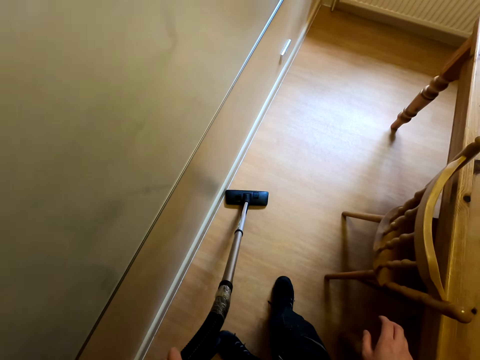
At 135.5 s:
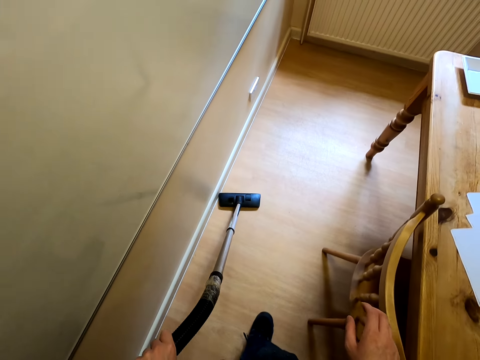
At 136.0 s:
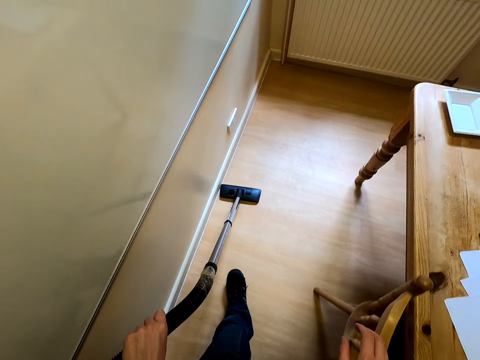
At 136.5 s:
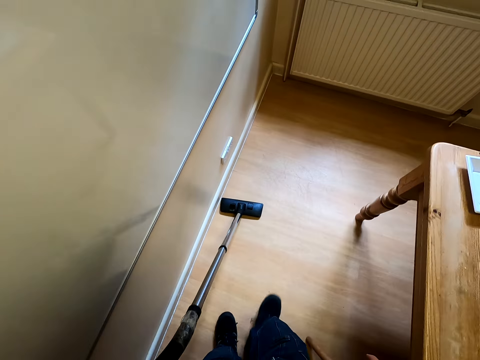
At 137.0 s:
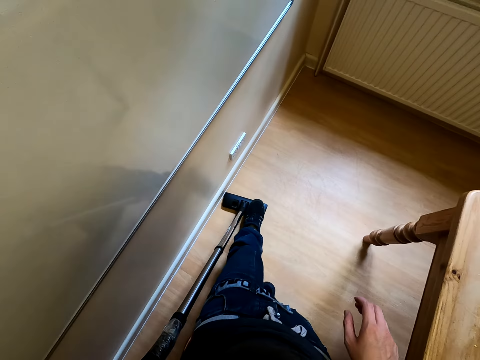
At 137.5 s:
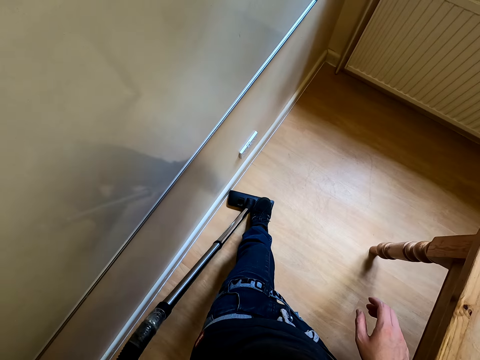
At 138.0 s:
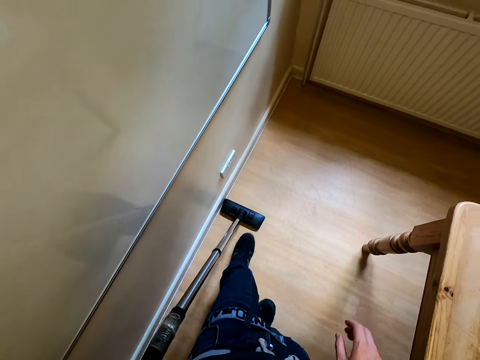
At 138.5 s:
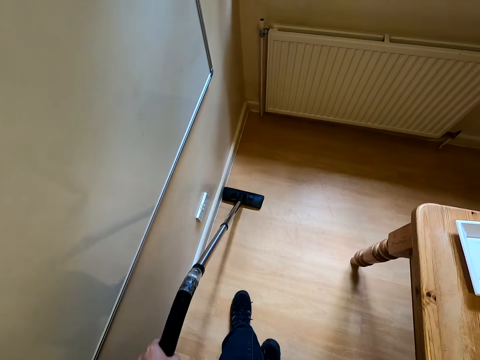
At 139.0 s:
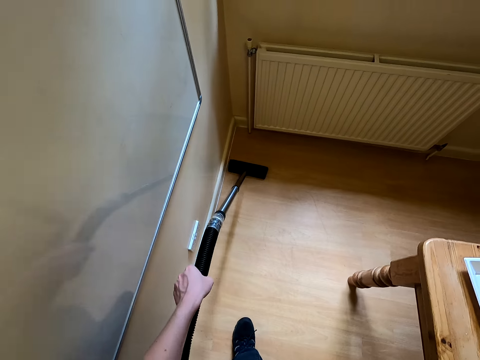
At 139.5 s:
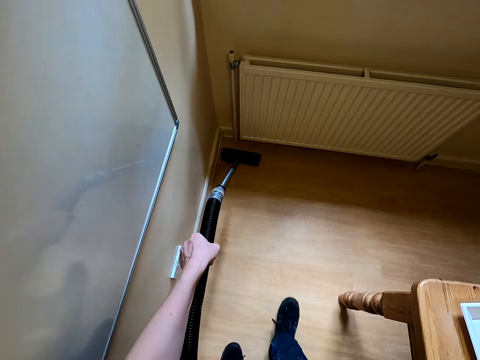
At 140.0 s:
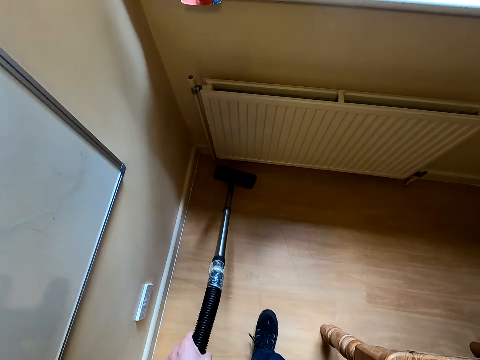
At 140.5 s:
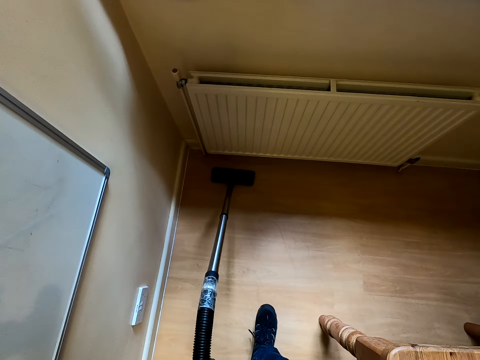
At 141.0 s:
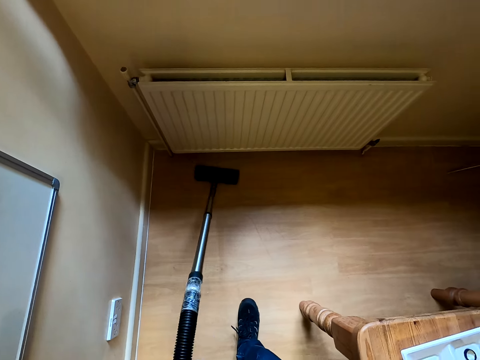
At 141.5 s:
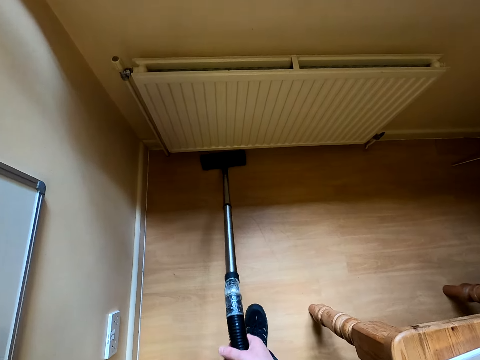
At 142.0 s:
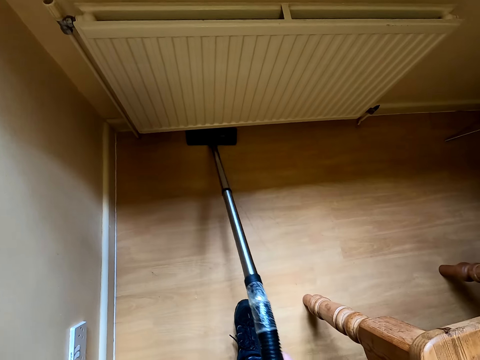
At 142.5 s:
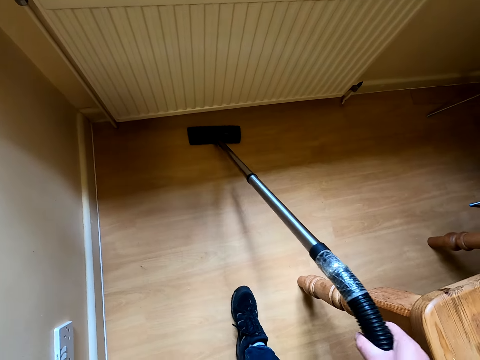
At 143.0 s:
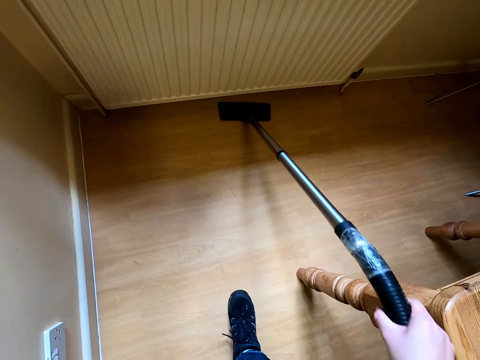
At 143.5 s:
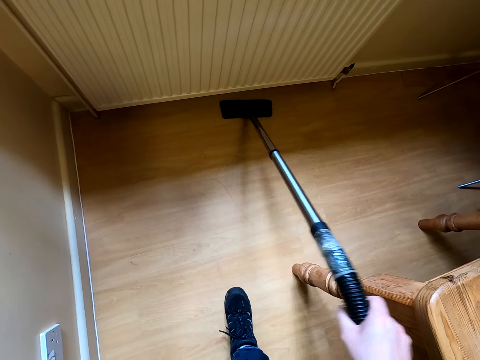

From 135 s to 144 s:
The camera wearer steps on the vacuum cleaner. They dust the floor.

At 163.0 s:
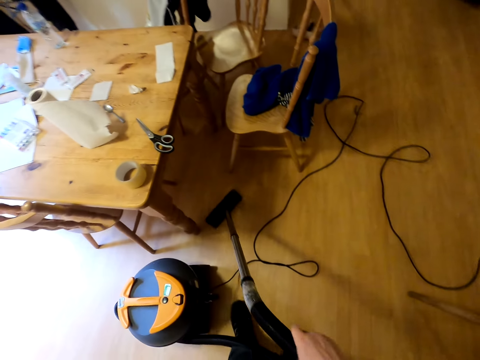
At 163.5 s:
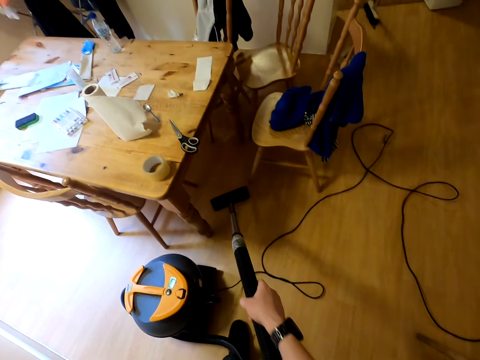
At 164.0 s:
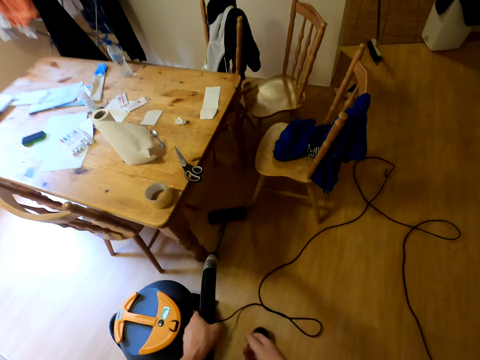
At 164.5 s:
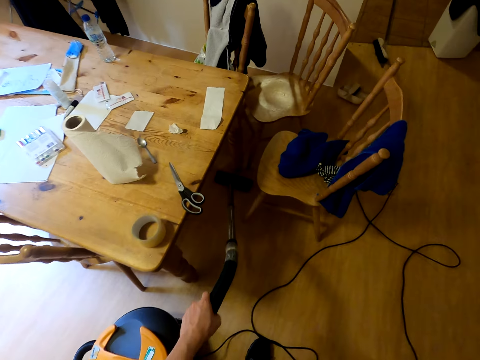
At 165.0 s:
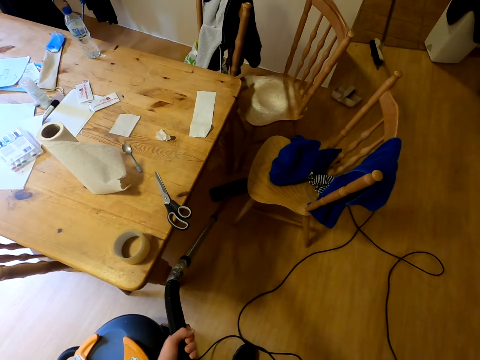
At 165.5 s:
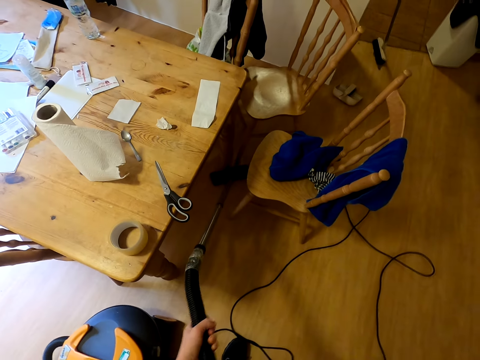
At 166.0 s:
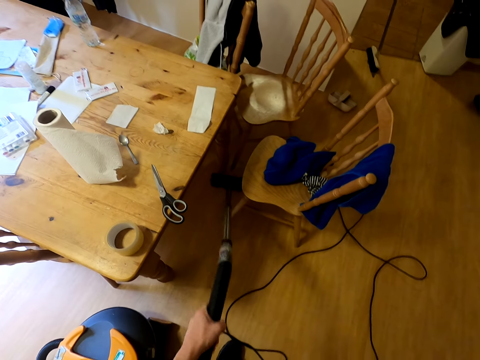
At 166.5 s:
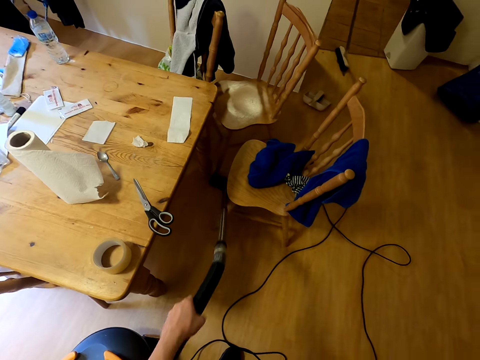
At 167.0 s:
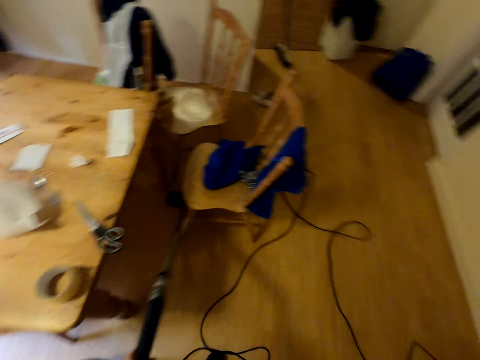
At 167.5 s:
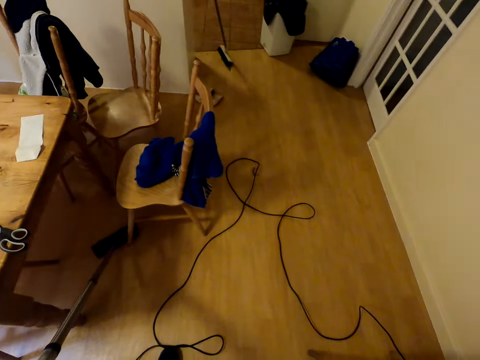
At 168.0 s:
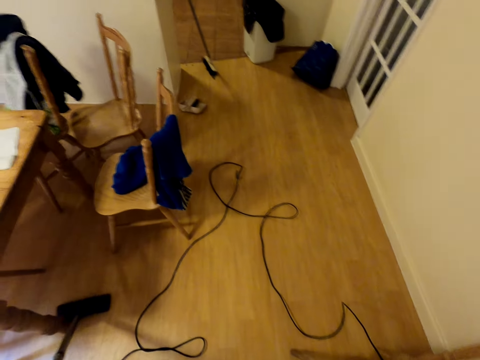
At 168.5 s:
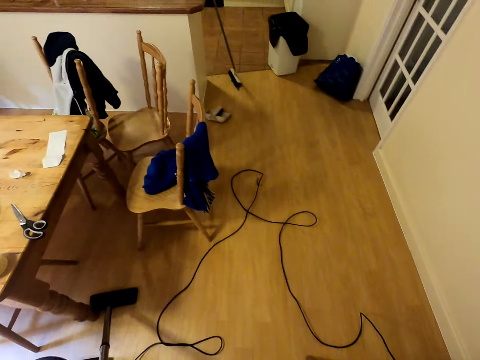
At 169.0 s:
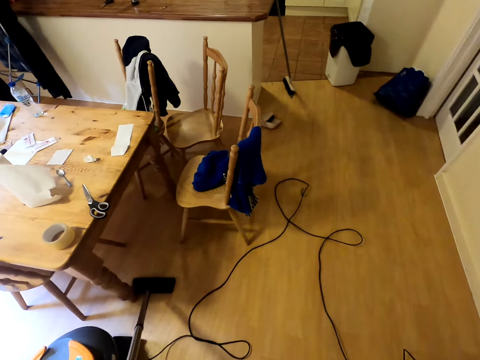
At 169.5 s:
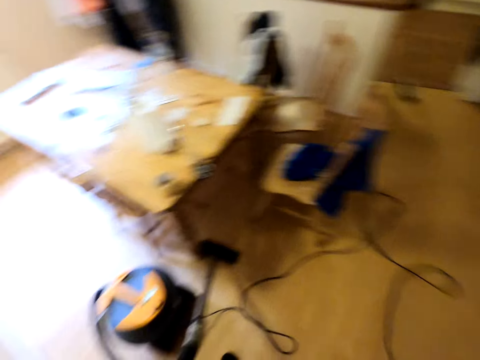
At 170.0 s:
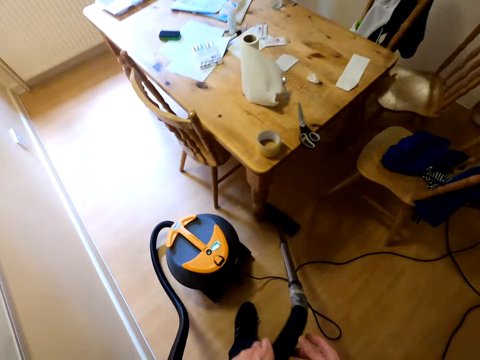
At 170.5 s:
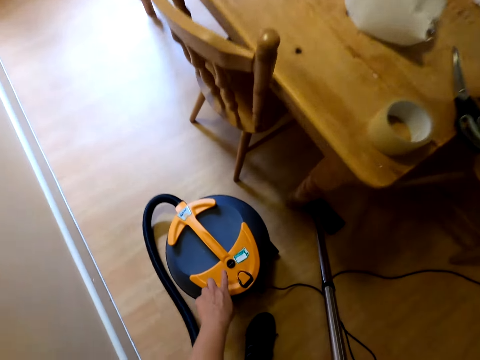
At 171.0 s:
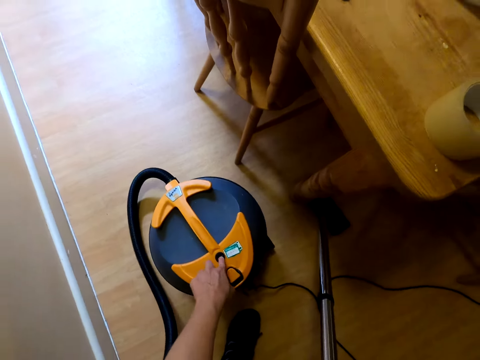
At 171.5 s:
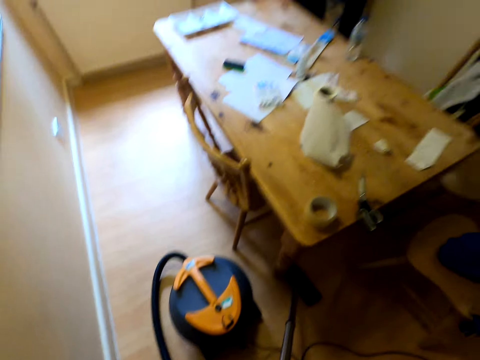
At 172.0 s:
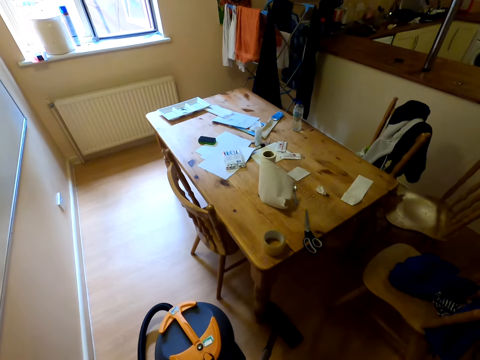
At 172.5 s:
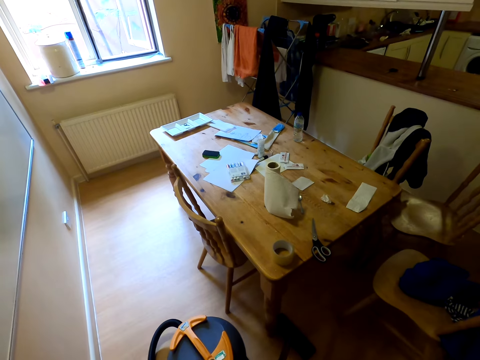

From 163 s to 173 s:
The camera wearer cleans beneath the seat. They switch off the vacuum cleaner.
